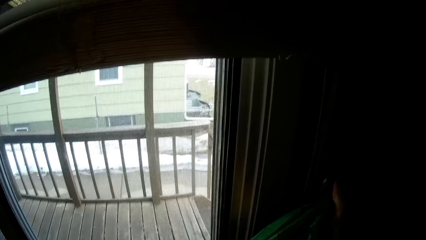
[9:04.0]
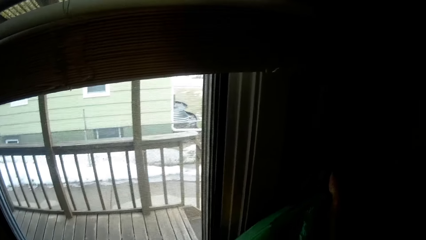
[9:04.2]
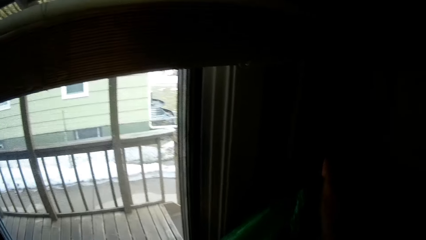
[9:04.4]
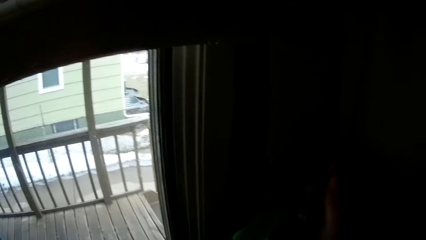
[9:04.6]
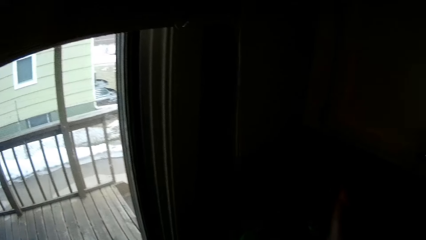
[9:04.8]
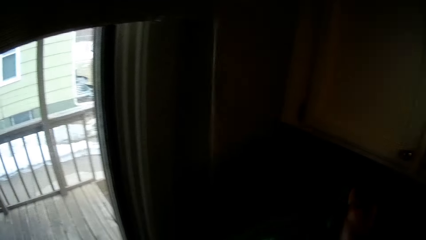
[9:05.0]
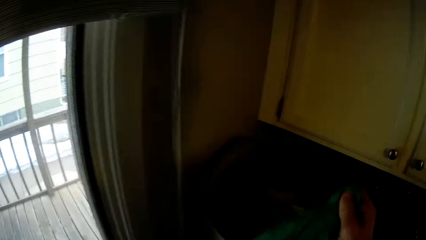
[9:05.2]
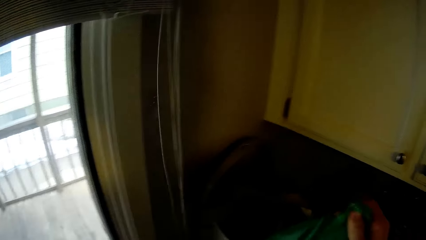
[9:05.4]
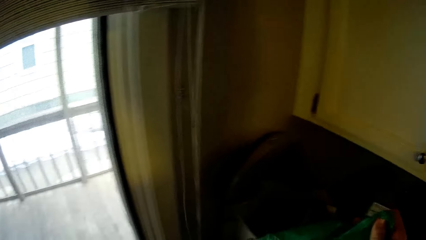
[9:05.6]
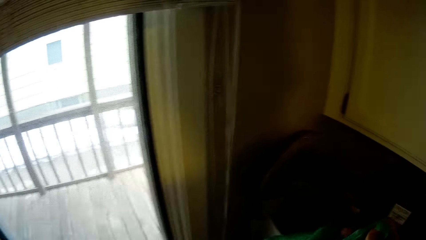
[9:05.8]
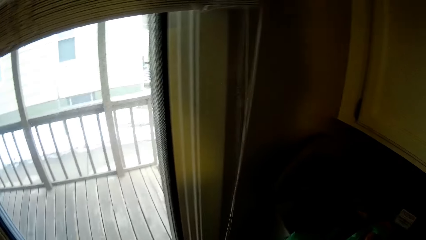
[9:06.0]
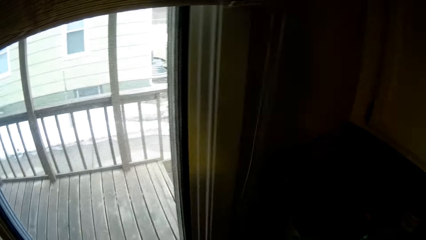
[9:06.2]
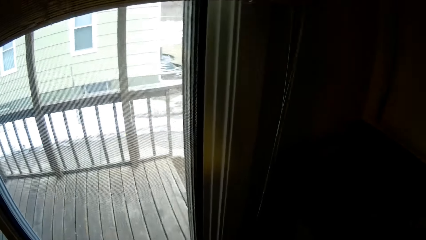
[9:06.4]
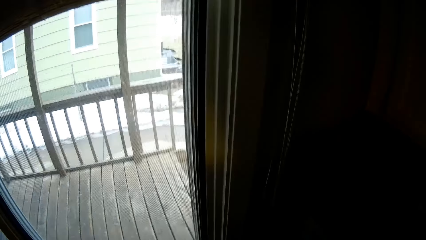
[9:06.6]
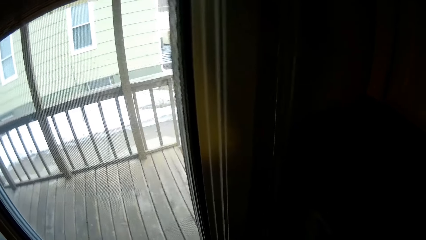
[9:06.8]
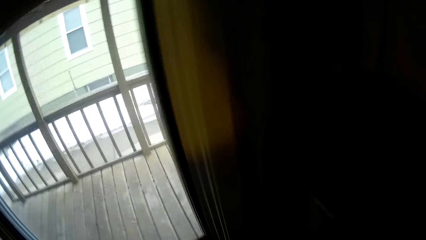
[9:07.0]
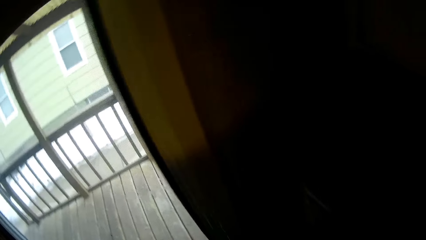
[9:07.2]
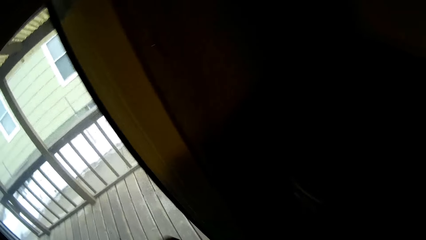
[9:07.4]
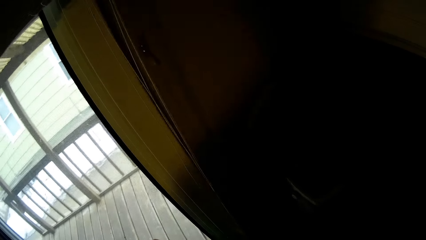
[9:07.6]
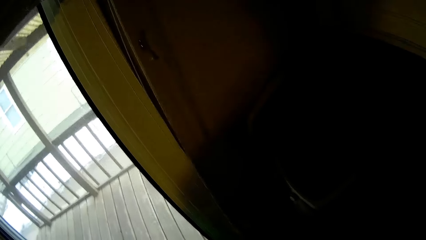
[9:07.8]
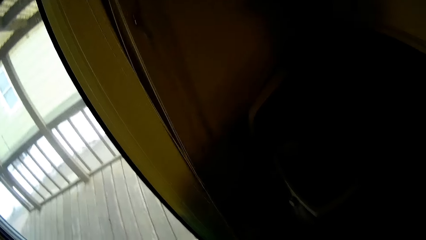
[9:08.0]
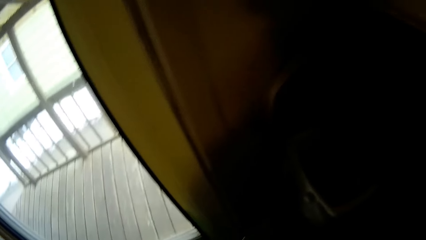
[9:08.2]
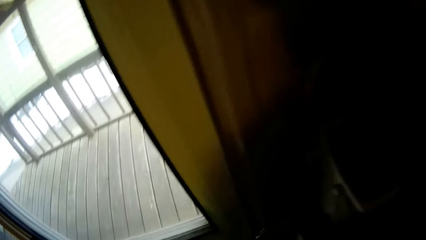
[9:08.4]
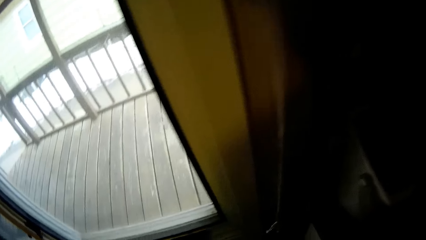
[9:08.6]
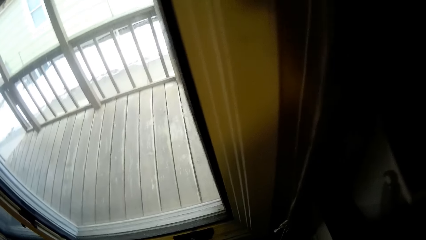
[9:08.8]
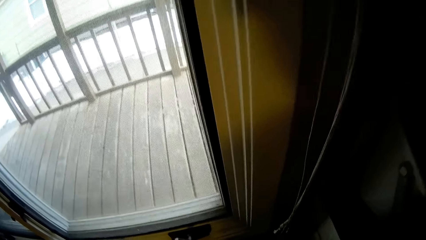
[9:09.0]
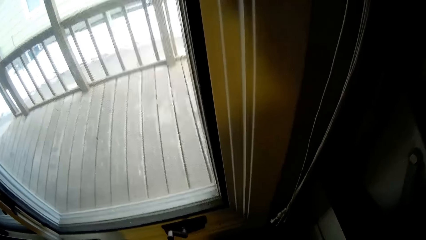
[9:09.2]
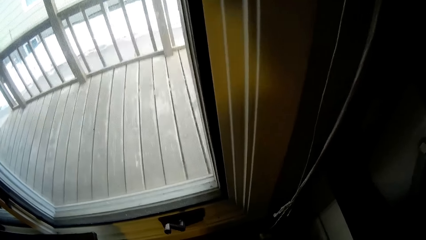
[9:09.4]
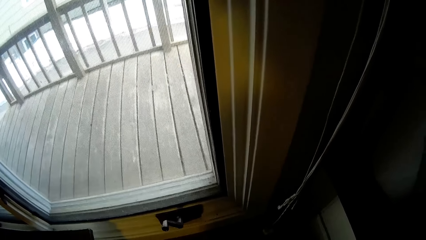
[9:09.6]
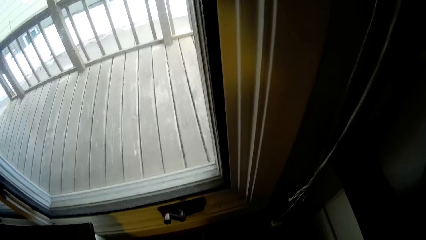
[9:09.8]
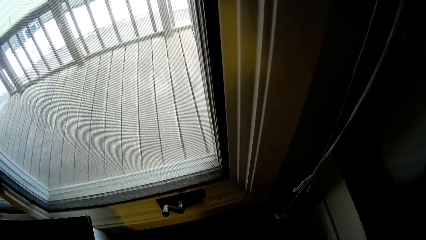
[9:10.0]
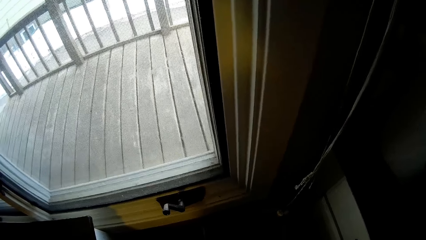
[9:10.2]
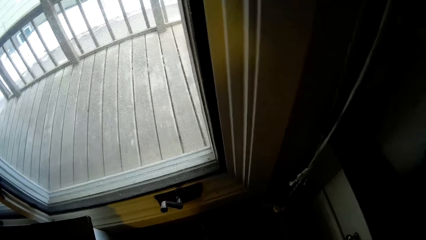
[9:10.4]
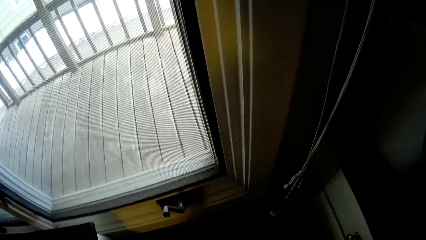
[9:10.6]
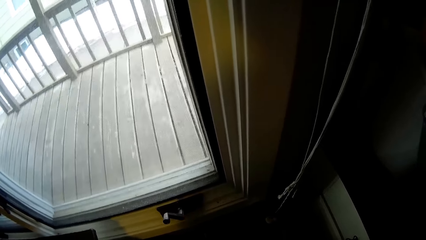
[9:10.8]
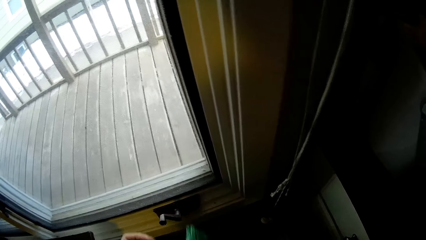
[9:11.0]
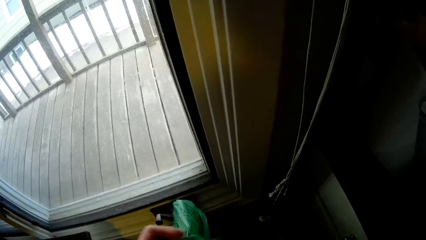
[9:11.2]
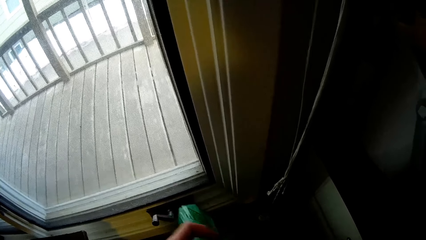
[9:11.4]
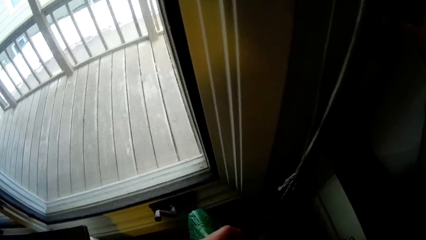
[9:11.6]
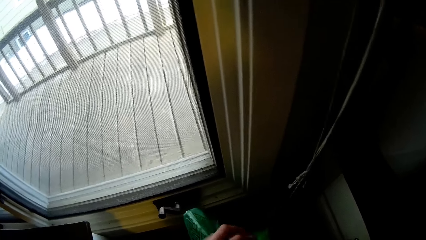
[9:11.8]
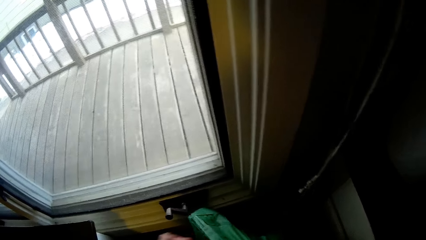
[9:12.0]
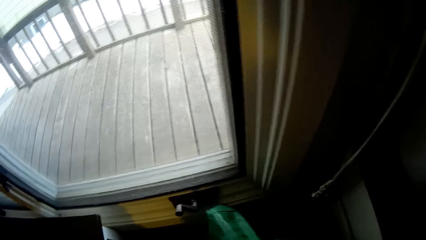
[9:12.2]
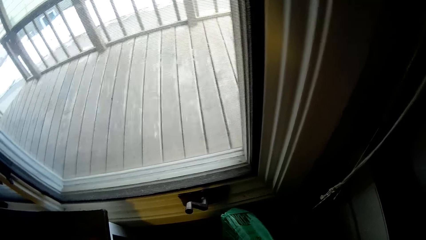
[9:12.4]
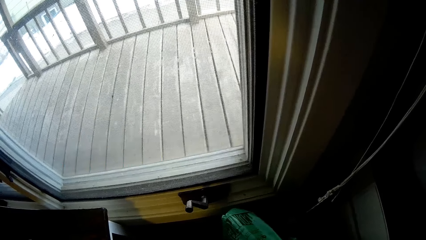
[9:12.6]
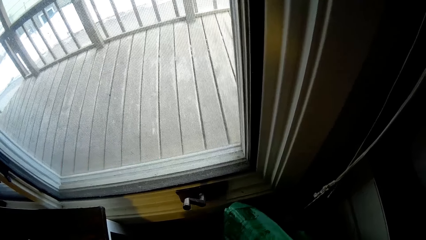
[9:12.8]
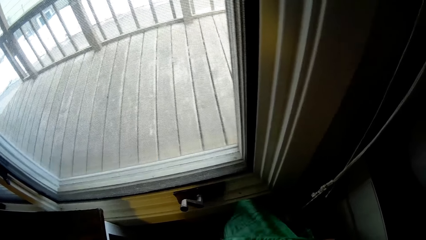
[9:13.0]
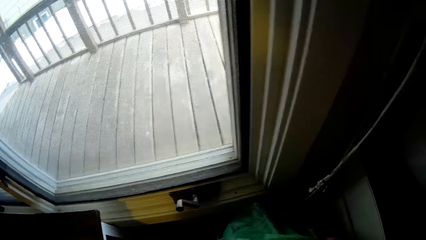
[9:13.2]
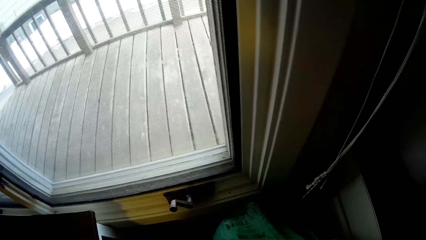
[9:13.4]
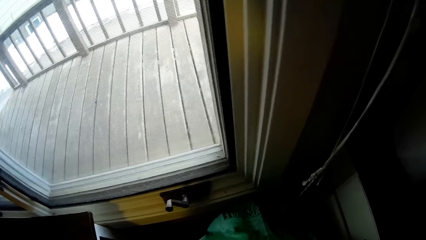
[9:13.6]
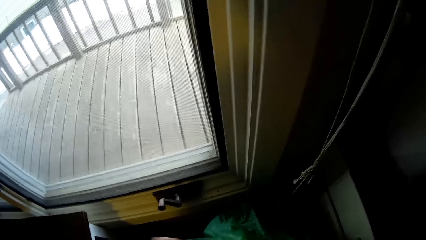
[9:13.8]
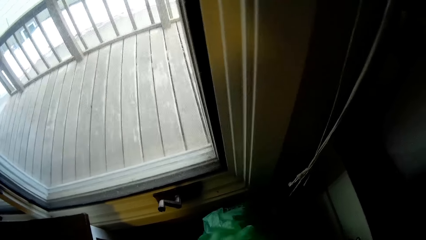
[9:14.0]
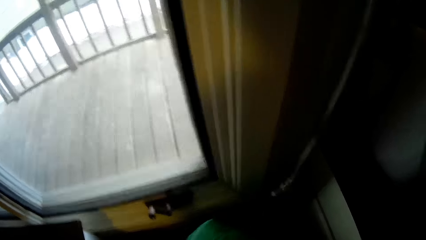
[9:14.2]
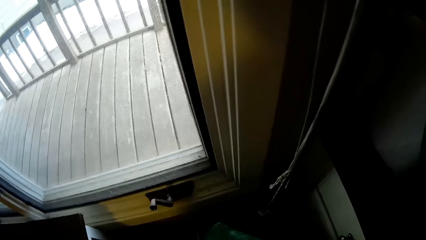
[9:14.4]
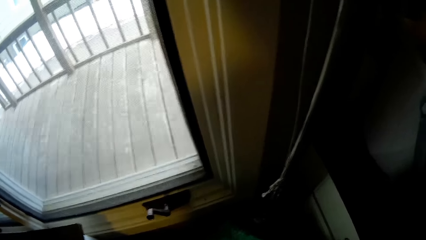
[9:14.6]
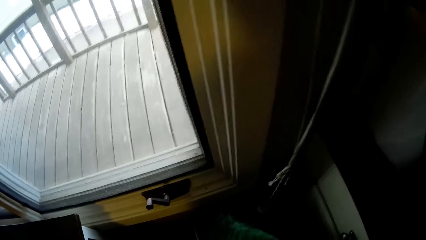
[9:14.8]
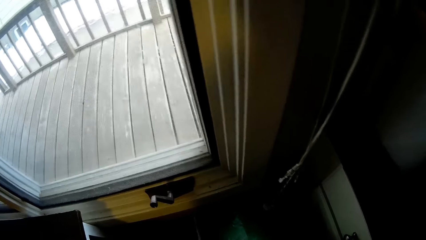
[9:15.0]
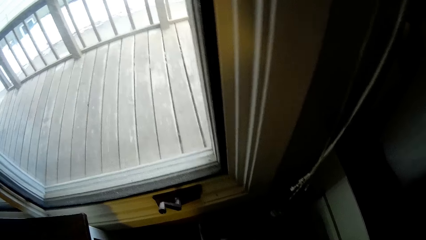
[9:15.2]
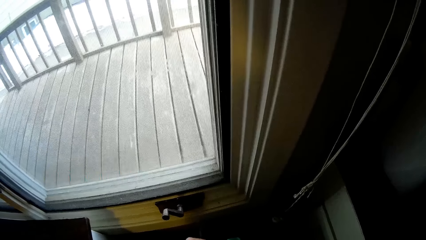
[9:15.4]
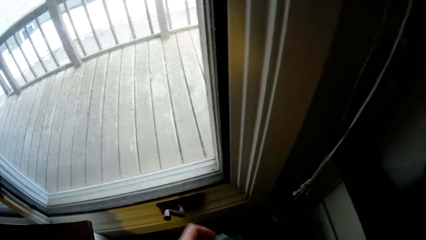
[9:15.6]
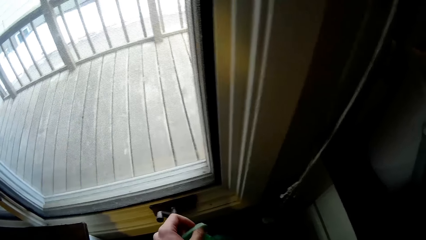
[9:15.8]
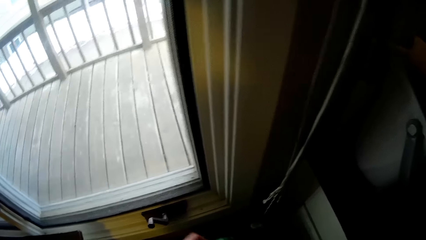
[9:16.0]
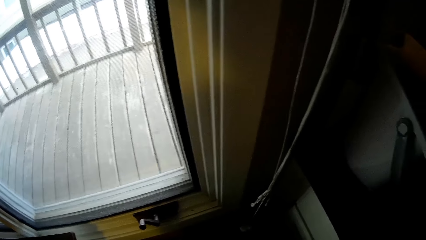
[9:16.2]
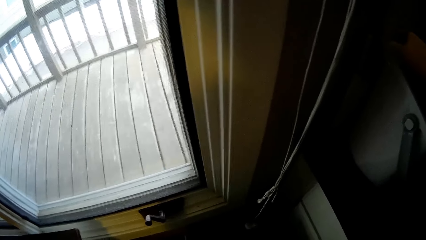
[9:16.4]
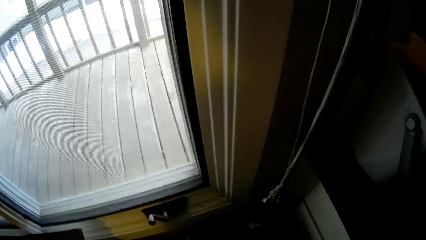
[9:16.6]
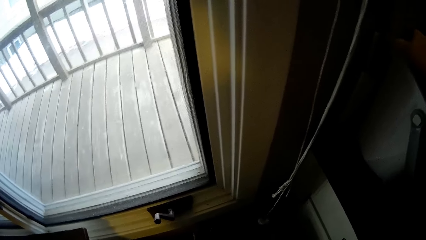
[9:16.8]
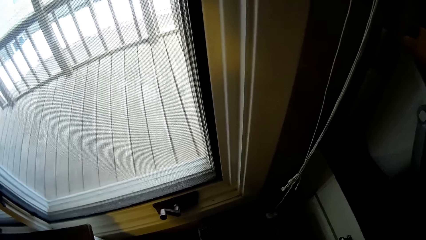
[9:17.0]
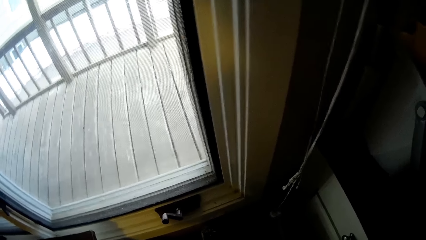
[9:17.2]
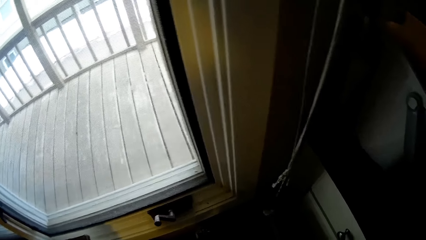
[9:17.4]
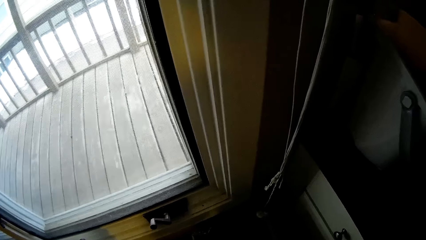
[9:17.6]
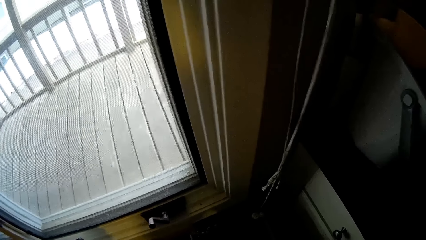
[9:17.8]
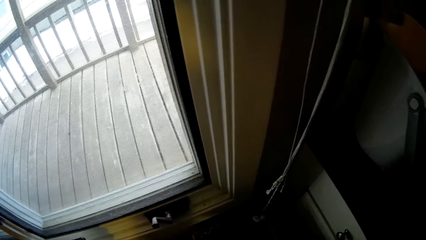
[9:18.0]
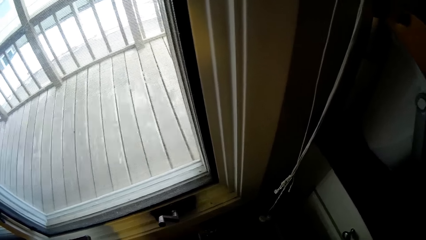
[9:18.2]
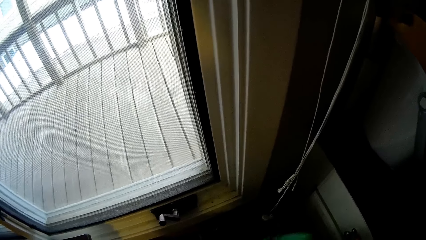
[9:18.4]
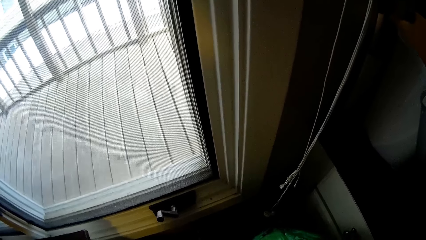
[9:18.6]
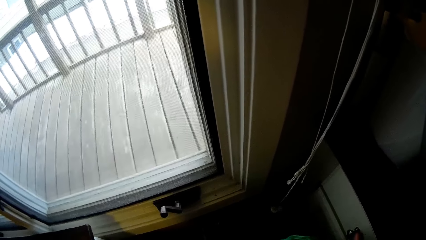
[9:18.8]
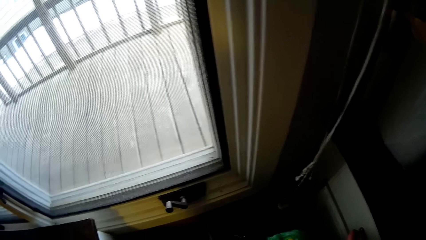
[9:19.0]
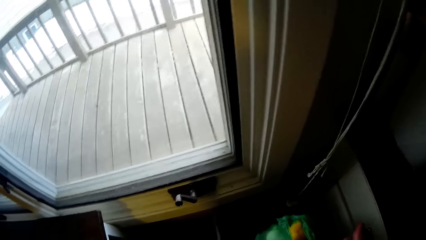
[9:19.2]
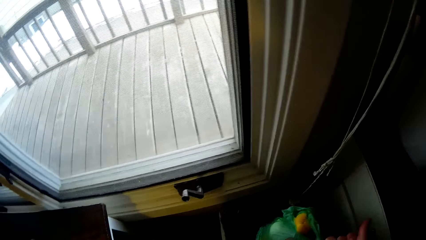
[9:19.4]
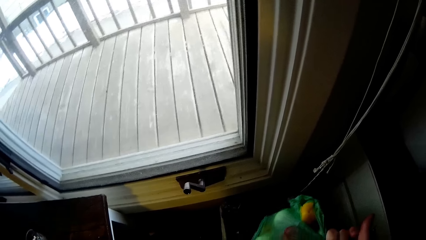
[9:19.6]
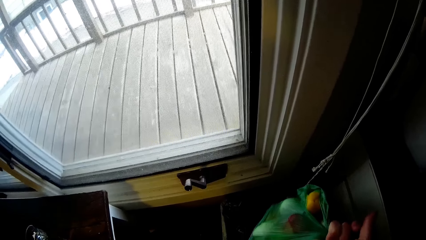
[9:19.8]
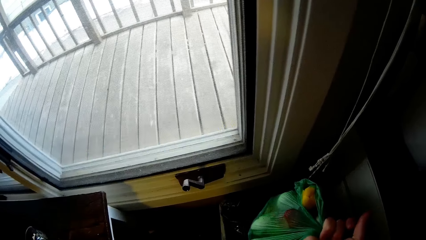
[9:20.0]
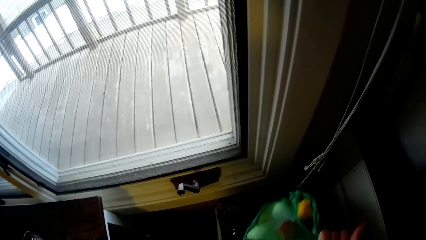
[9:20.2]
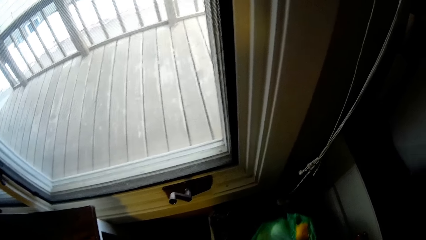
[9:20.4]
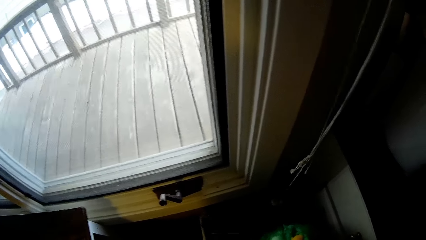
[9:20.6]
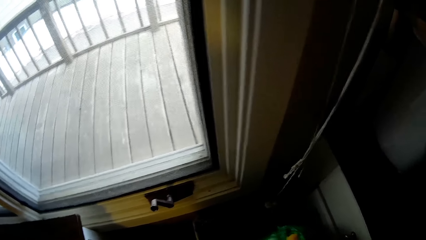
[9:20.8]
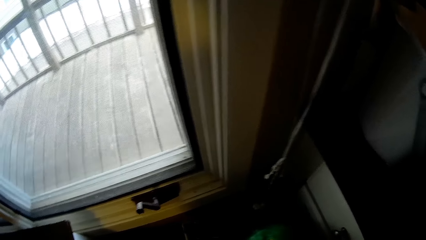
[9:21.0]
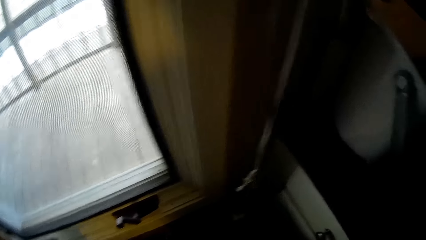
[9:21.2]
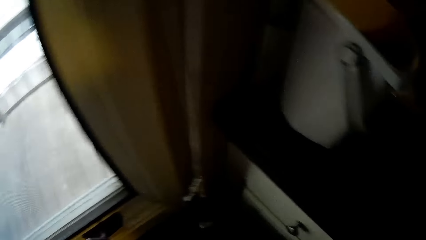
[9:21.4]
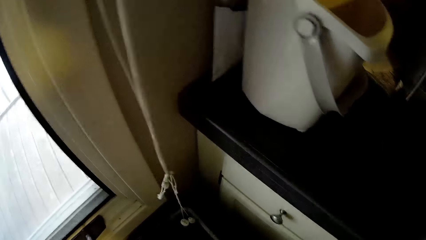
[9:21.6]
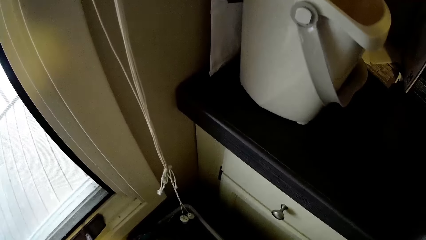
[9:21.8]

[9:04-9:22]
The camera wearer returns the paper bag in the bin. They stand along the countertop edge. They fold the paper bag in front of the kitchen window.
